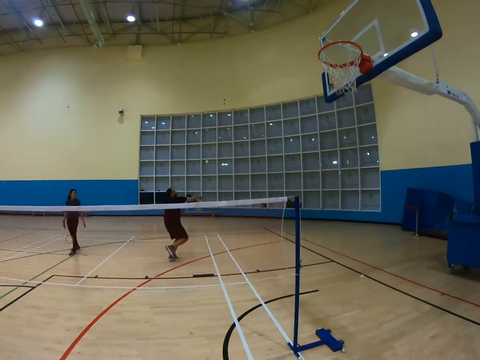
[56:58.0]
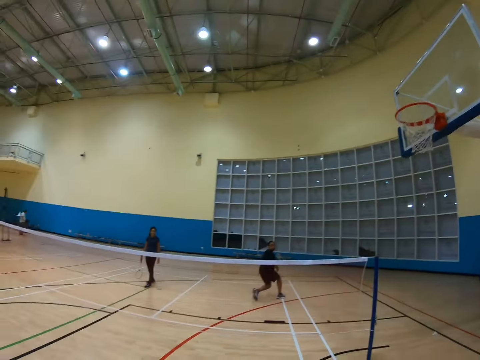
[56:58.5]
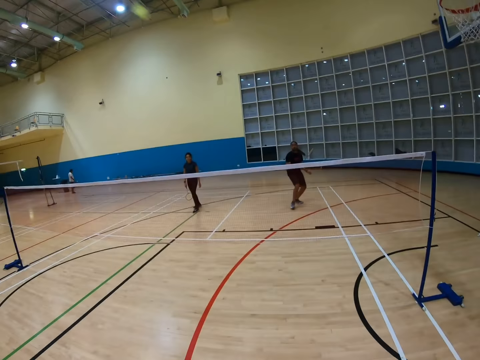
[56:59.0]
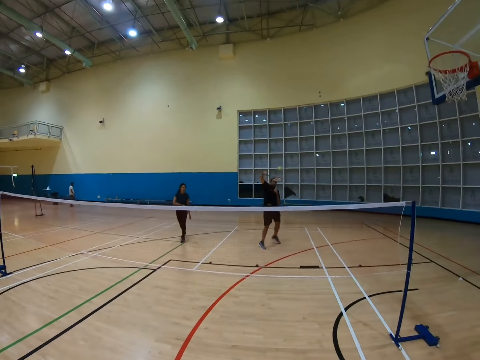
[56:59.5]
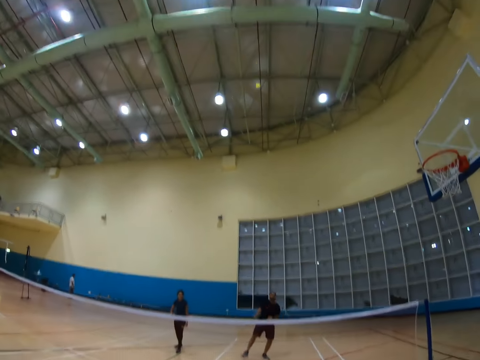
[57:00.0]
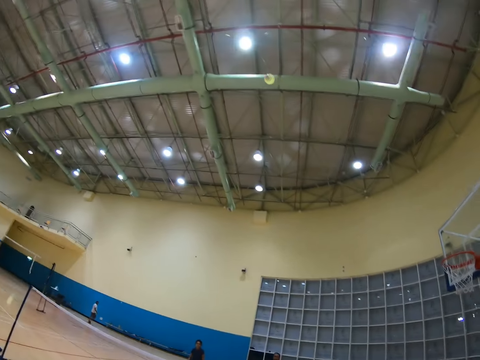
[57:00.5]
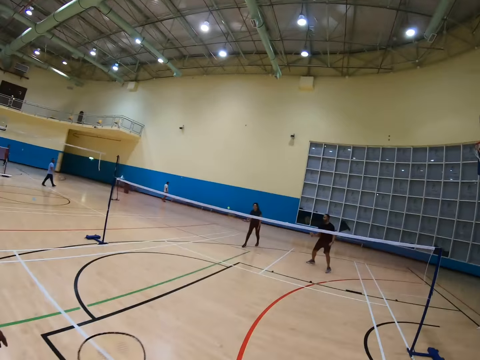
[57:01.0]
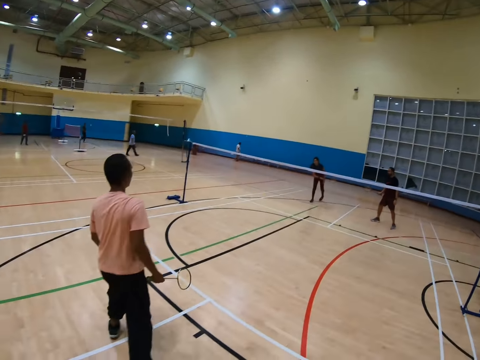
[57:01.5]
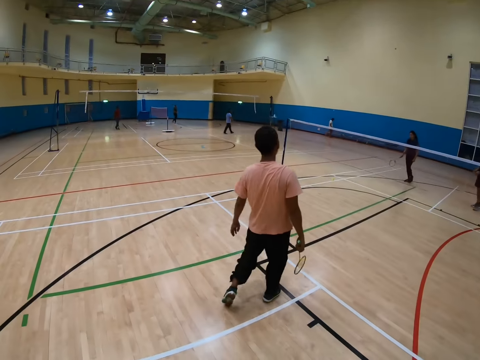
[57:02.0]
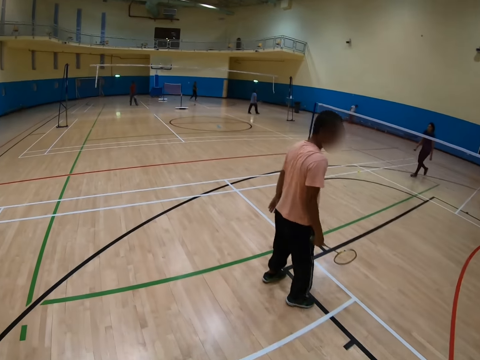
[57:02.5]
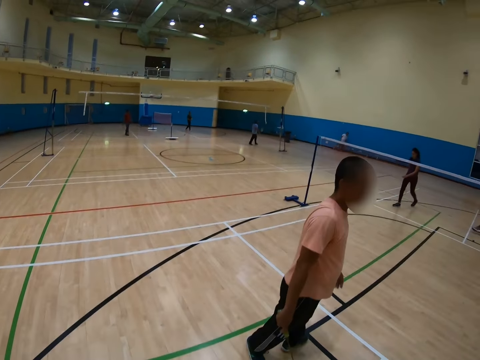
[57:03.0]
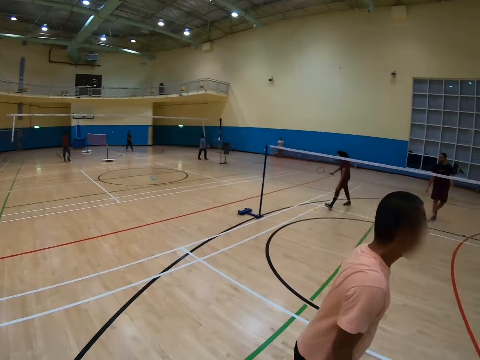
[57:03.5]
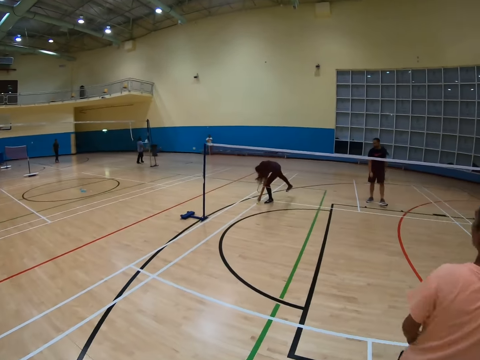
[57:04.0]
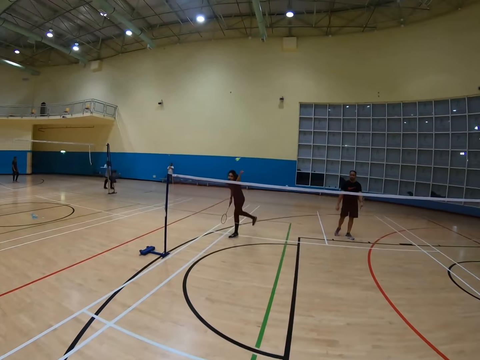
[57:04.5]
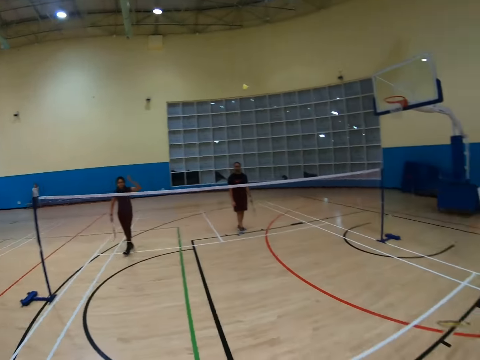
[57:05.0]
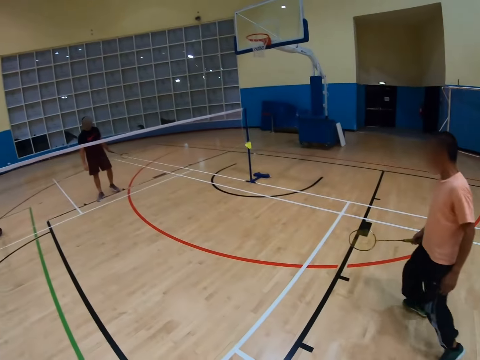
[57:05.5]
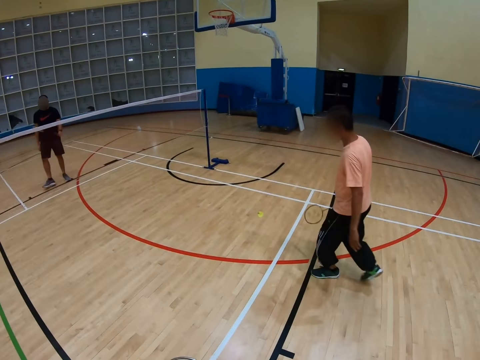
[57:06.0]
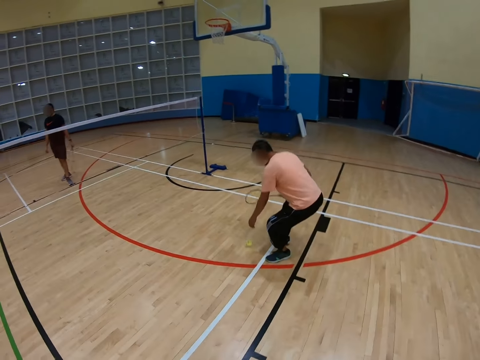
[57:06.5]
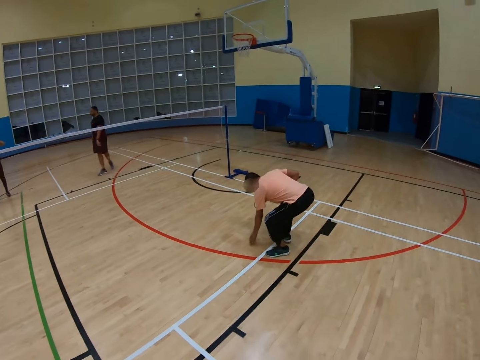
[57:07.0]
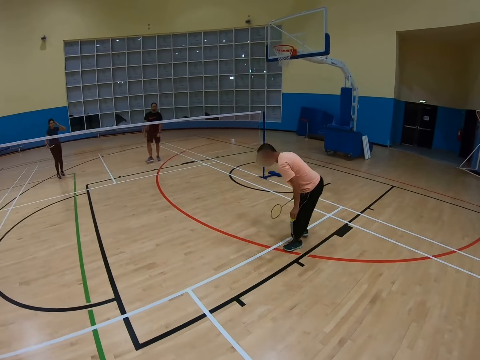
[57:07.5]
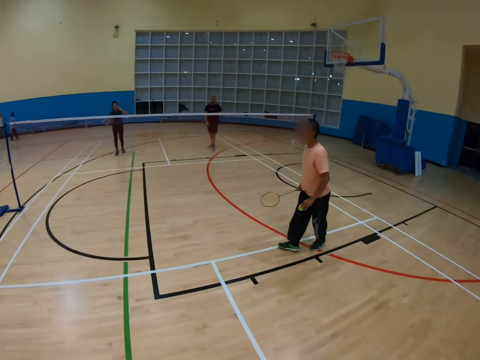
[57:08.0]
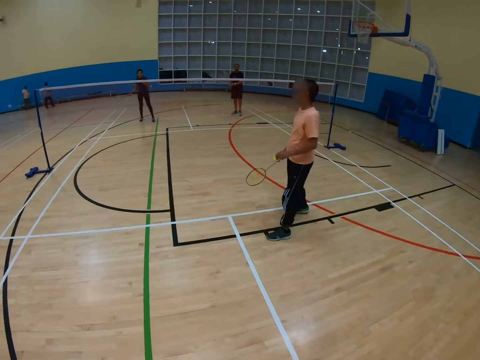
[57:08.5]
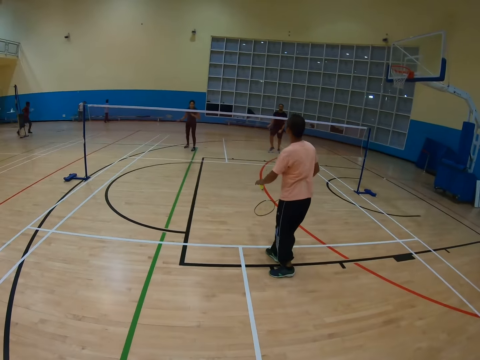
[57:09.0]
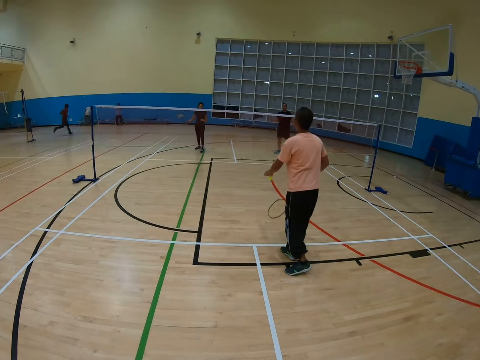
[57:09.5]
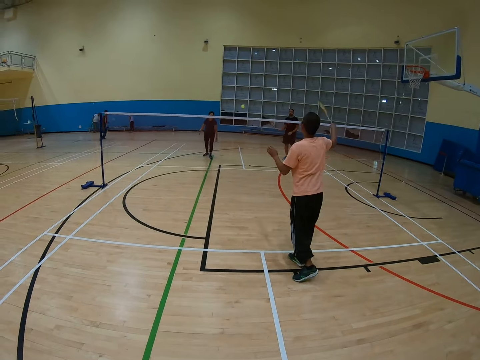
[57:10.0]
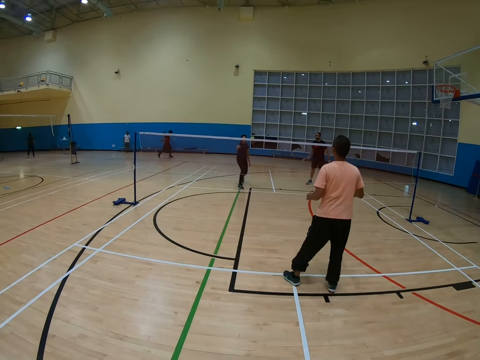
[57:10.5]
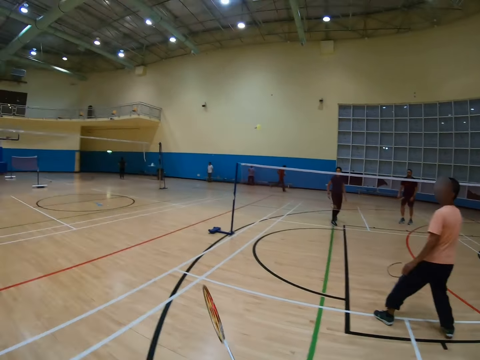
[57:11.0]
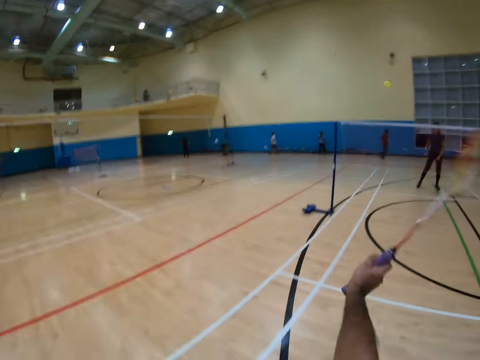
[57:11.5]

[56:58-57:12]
The camera wearer hits a shuttlecock with a racket. A man hits the shuttlecock with a racket. Another man holds a racket. The camera wearer turns around. A third man bends down and throws a shuttlecock away. The camera wearer turns around. The second man walks around, bends down, picks up a shuttlecock and walks around. The second man hits the shuttlecock with the racket.

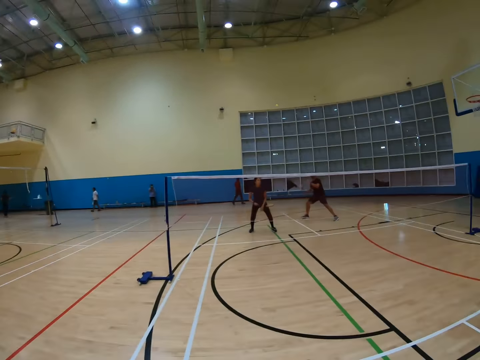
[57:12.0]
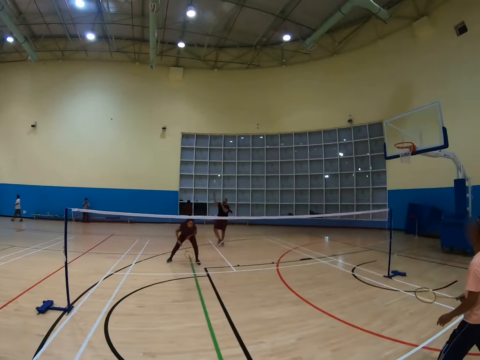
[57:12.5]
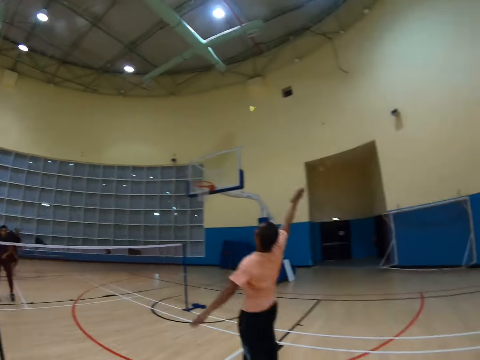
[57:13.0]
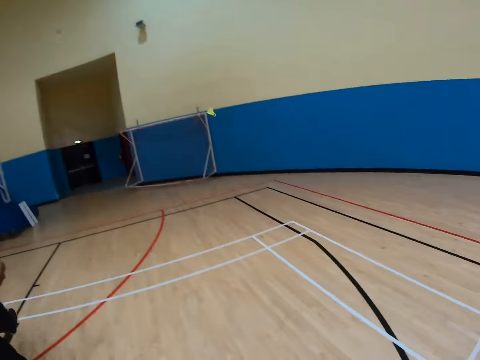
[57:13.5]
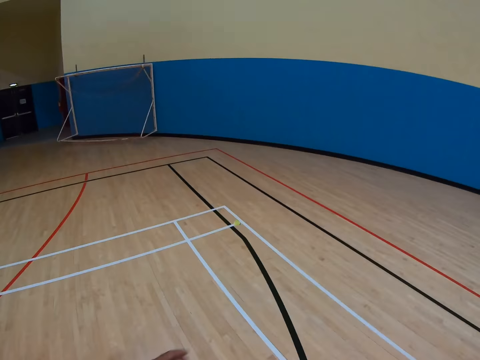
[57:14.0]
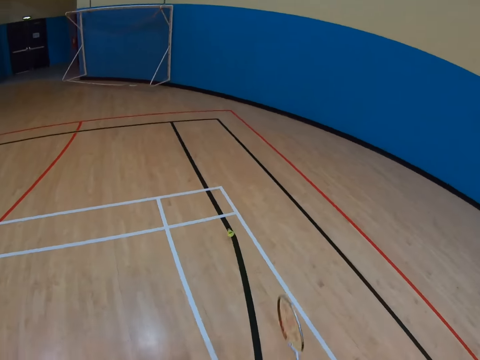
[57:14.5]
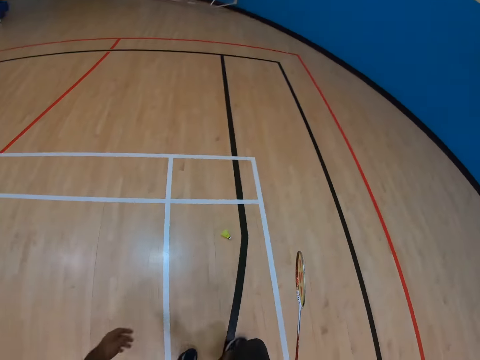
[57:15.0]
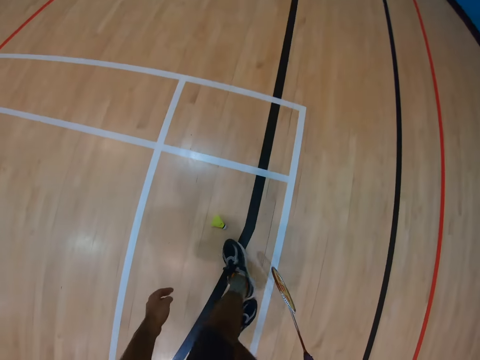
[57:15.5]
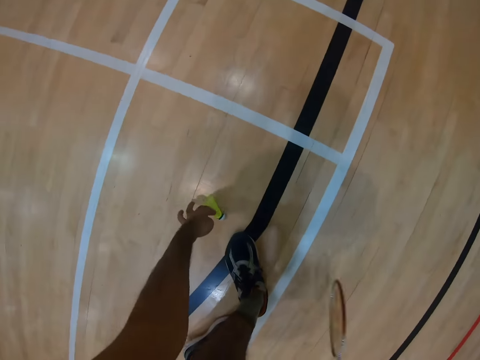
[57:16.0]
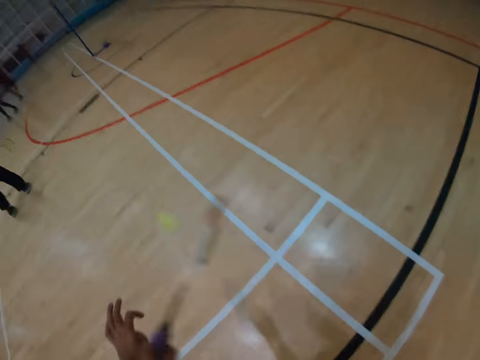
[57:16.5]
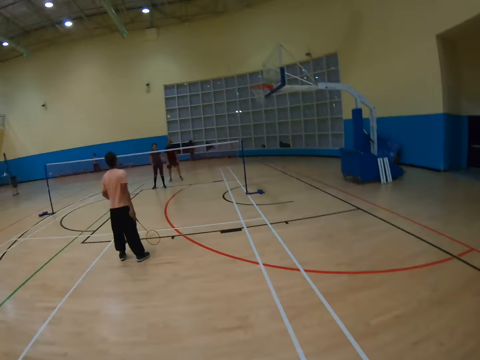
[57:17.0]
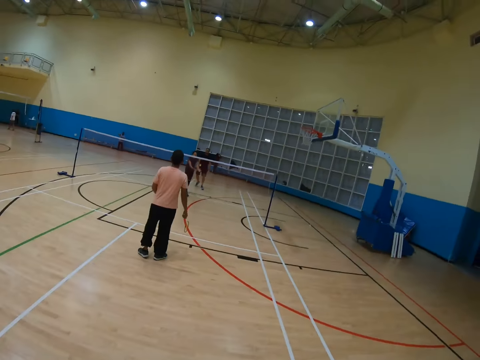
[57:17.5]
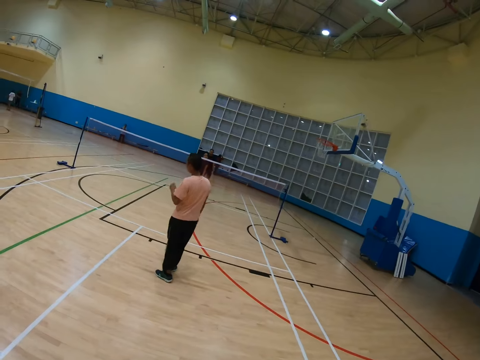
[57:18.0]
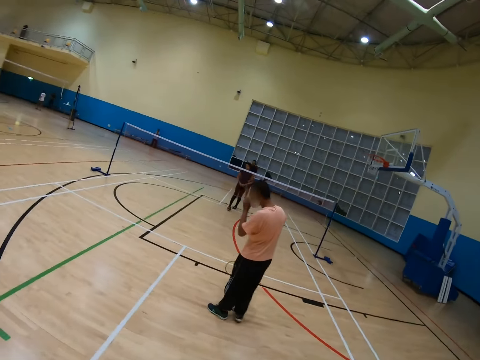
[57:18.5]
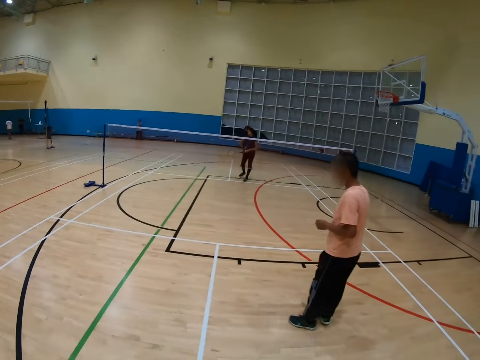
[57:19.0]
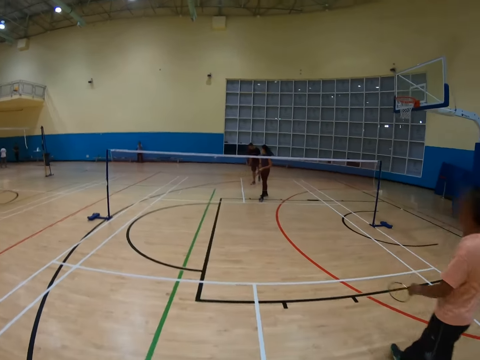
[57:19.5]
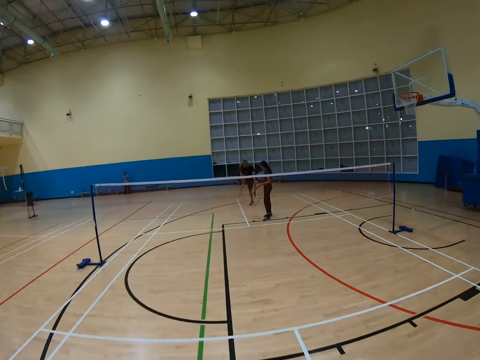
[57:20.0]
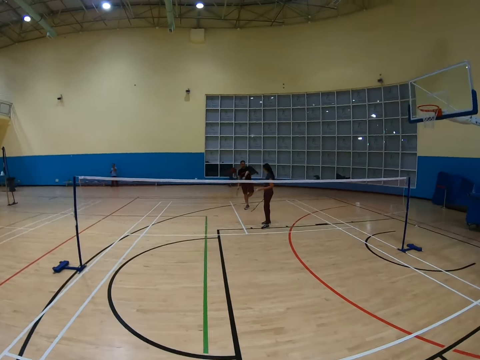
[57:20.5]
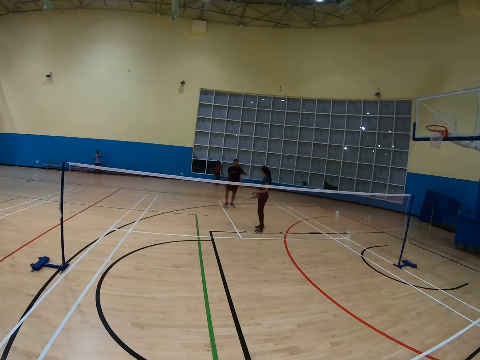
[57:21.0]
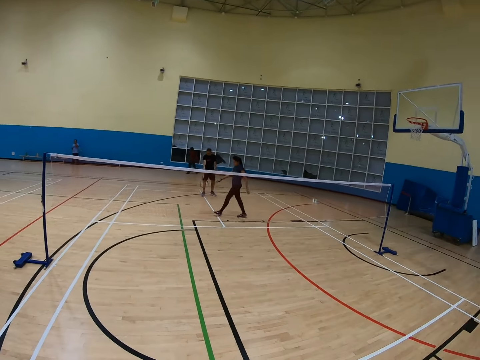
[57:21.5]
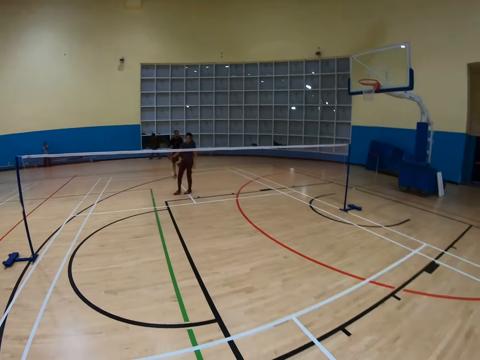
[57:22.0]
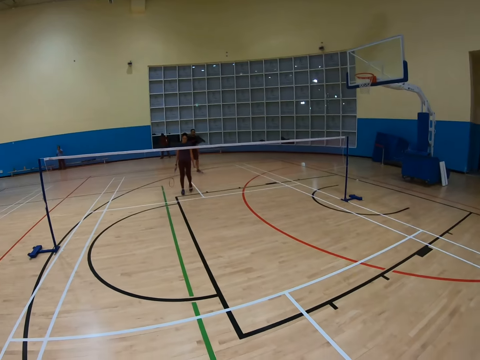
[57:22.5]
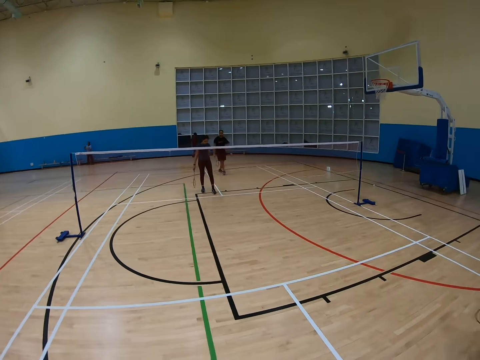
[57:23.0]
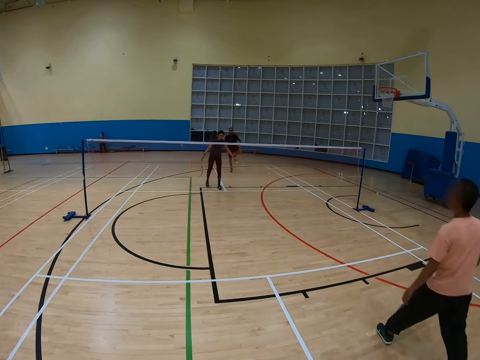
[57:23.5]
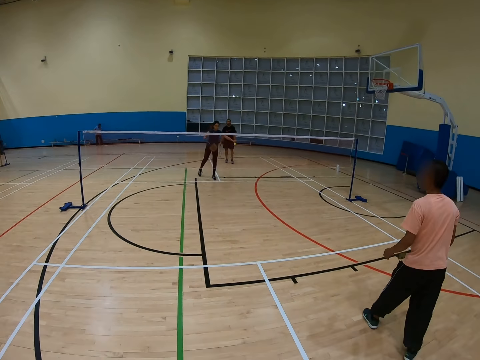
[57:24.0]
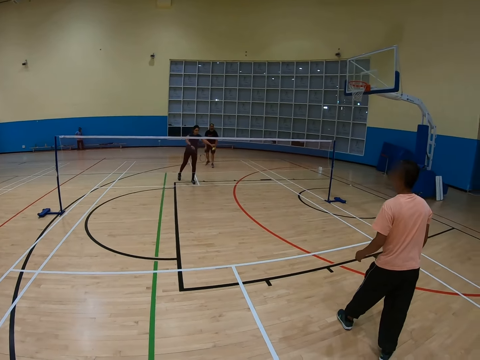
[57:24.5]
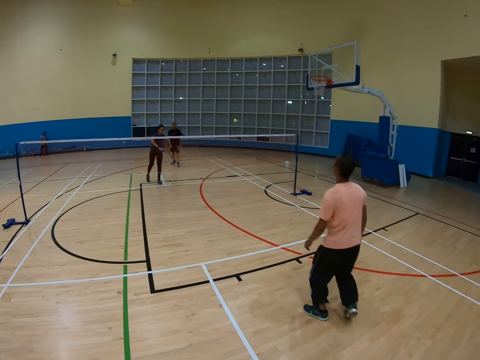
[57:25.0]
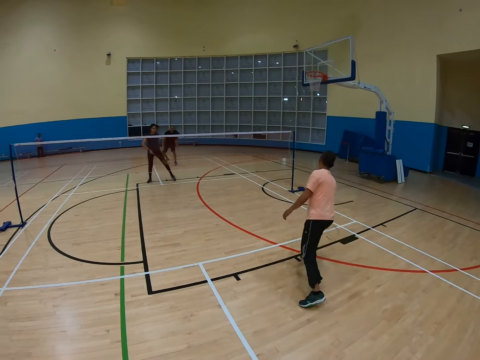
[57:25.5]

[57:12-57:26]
The camera wearer turns to the side. A man holds a racket. The camera wearer walks around, bends down and picks up a shuttlecock on the floor. They turn around. They walk around. Another man holds the shuttlecock.
